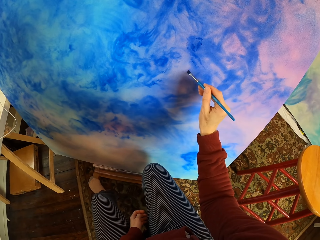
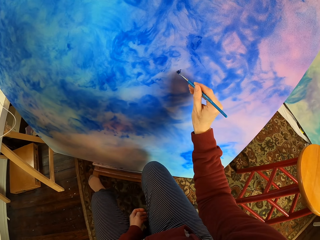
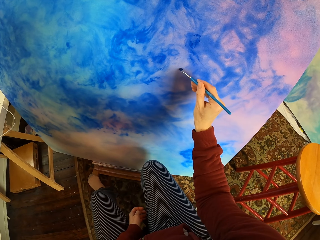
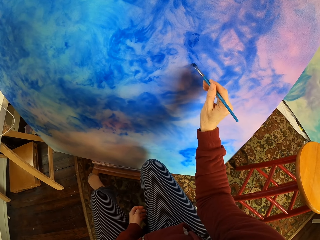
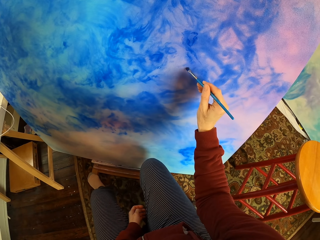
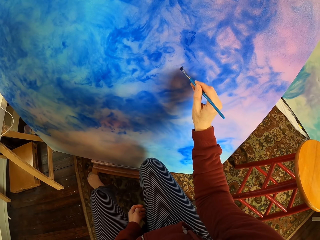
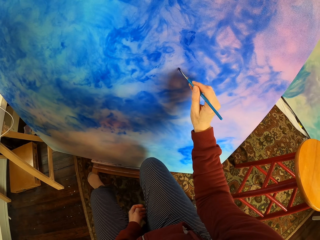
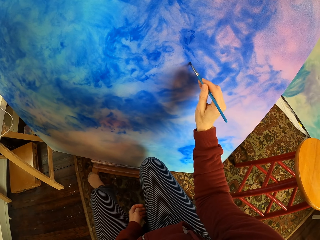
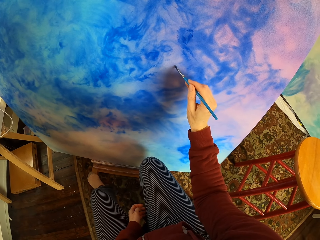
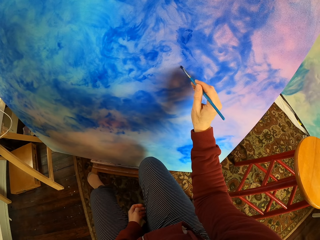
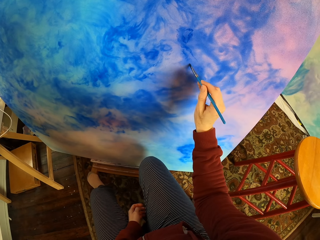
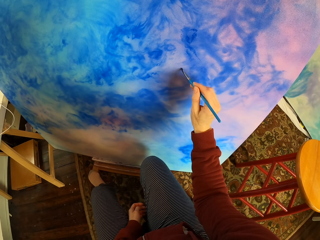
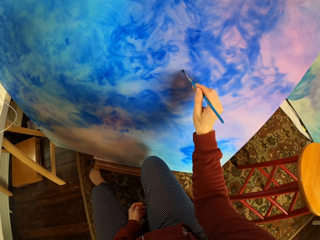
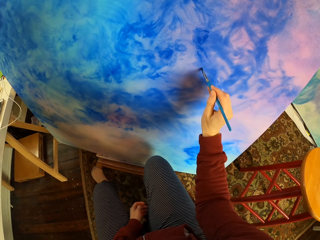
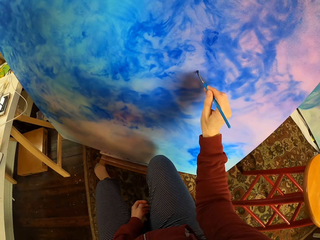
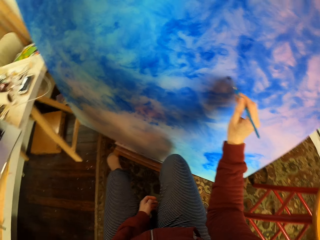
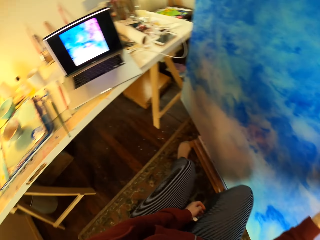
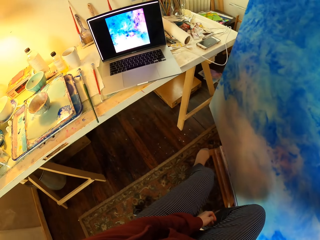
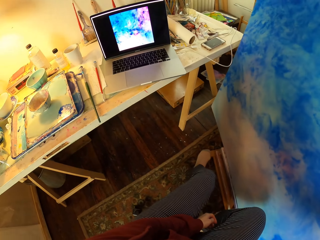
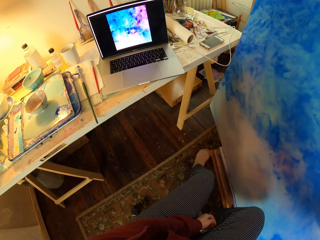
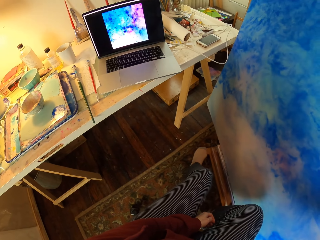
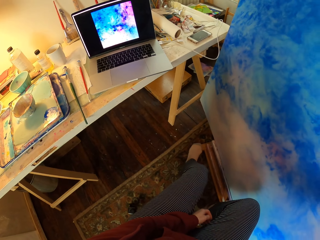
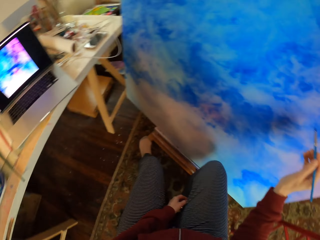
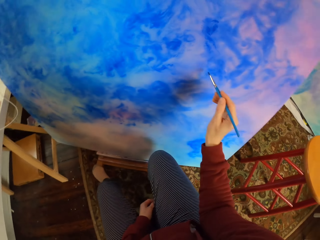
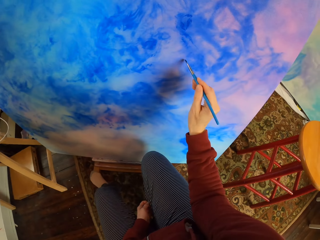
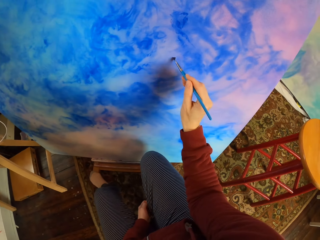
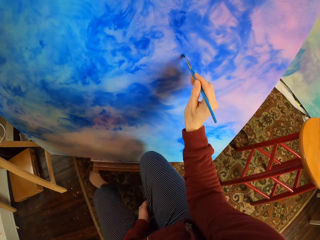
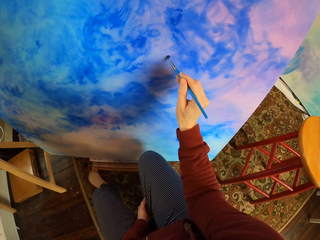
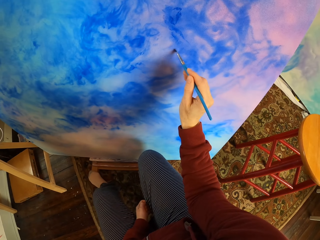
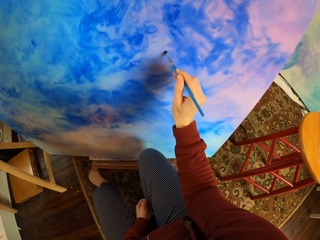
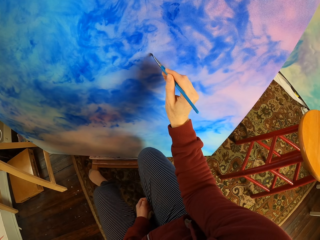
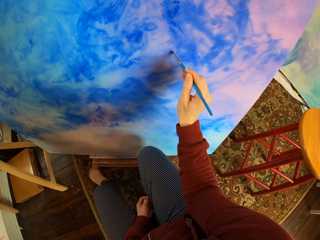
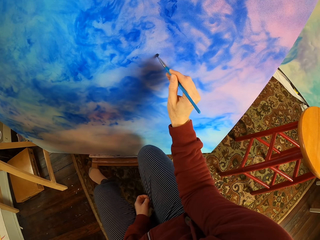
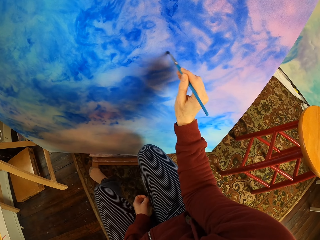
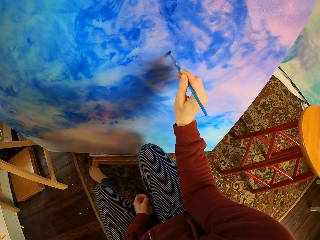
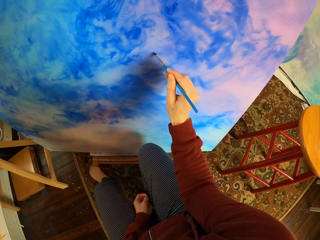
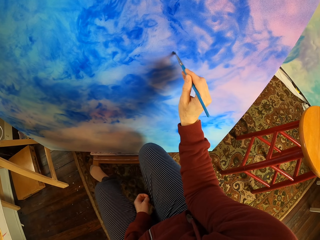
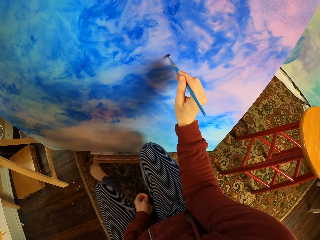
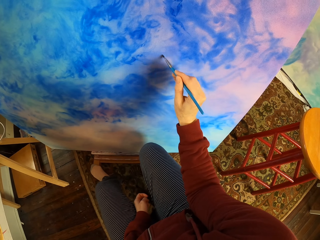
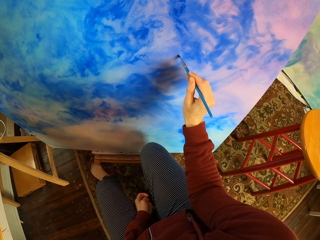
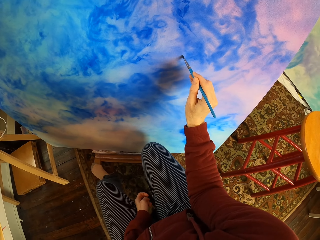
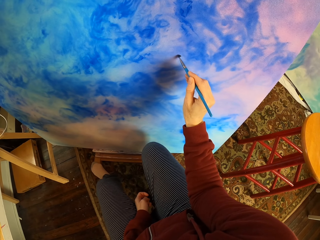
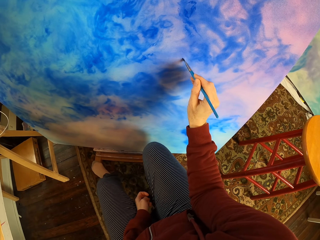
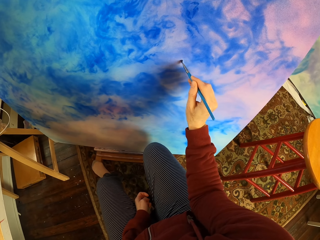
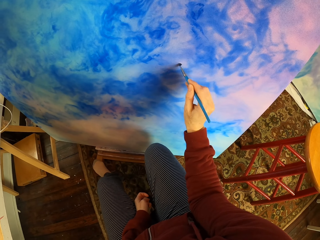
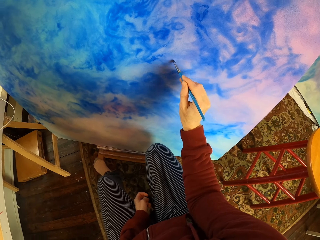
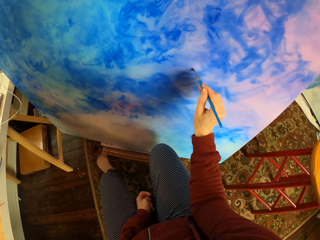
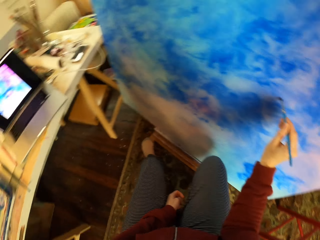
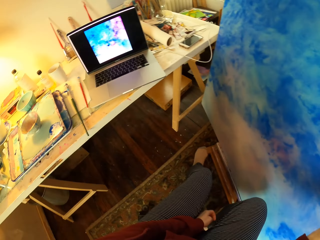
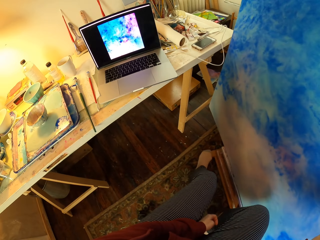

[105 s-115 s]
The camera wearer looks at the laptop. They brush the board.

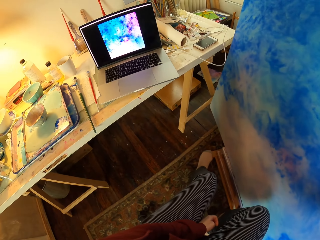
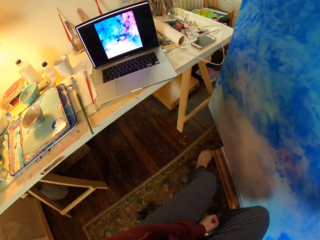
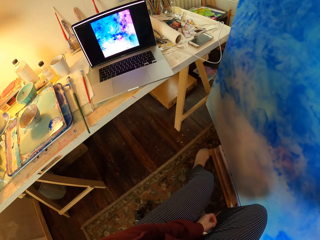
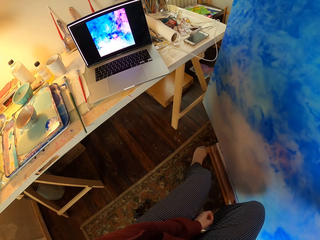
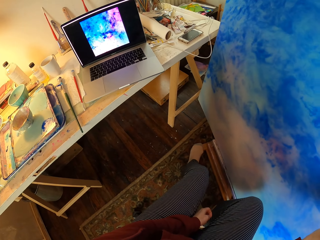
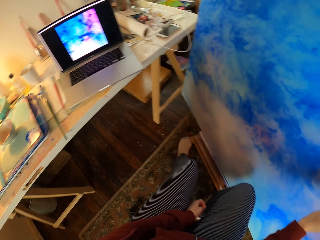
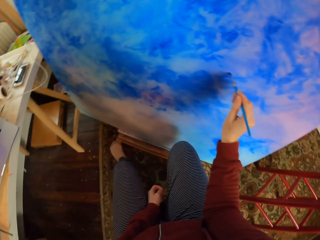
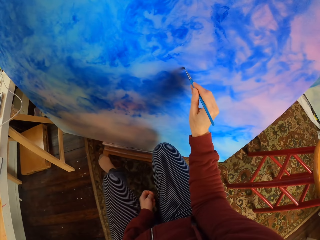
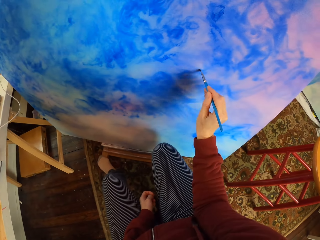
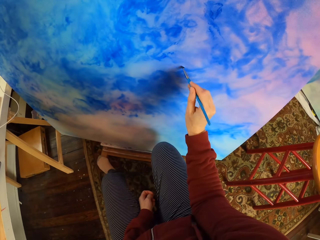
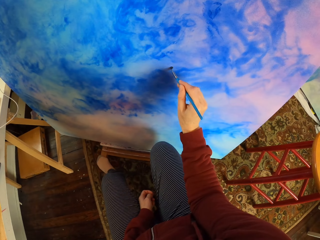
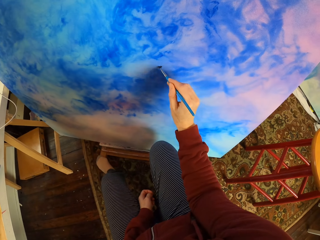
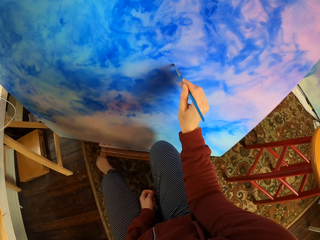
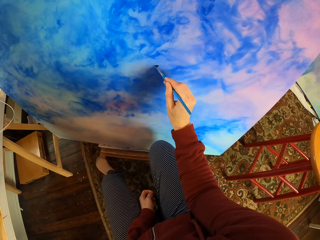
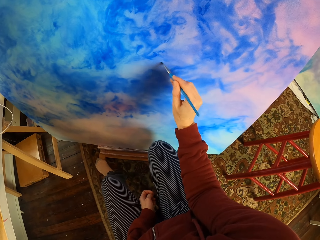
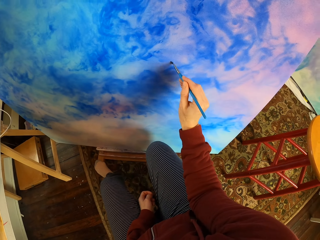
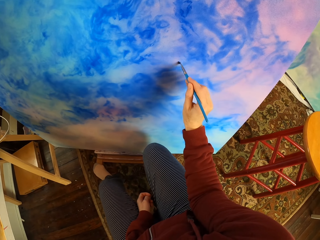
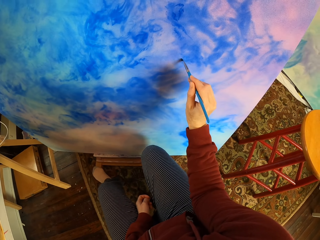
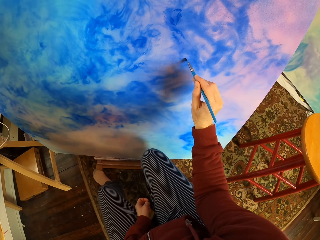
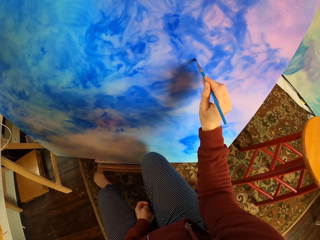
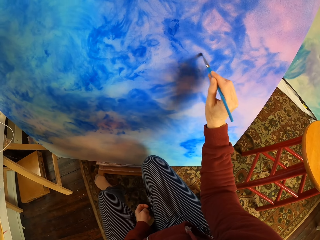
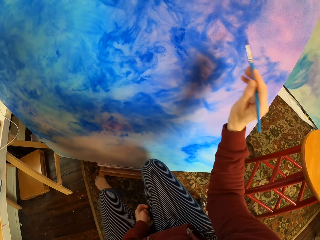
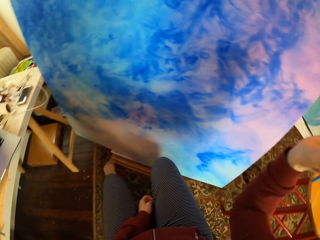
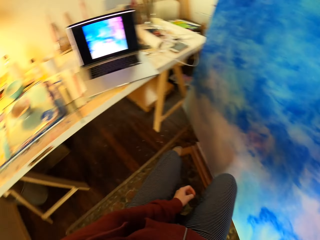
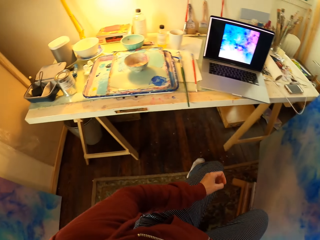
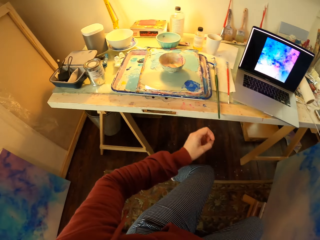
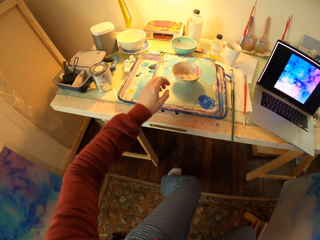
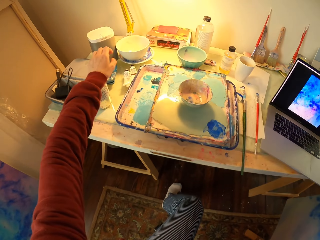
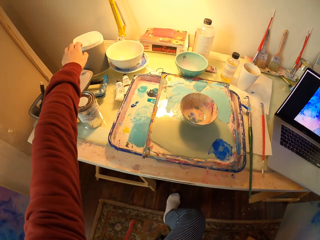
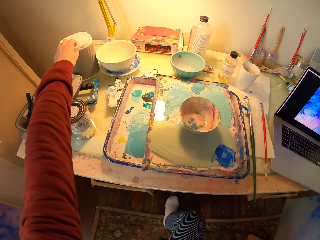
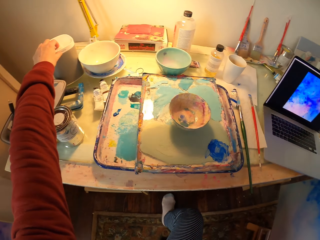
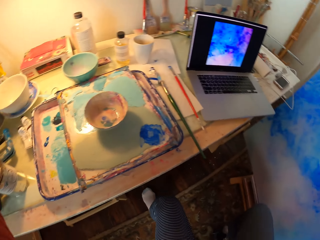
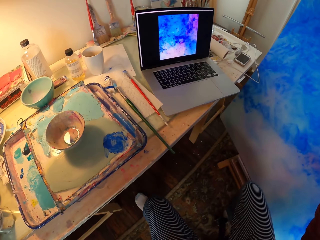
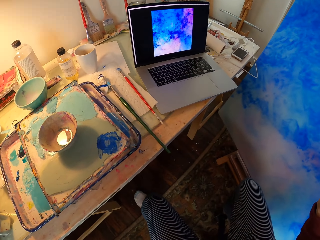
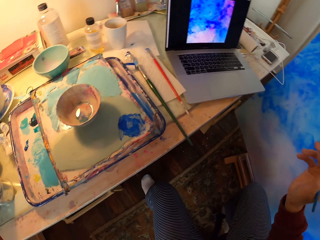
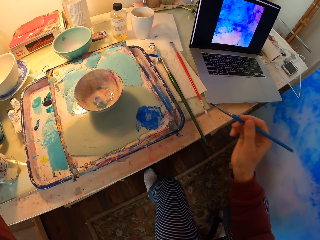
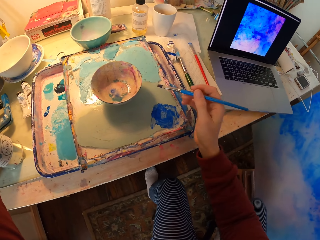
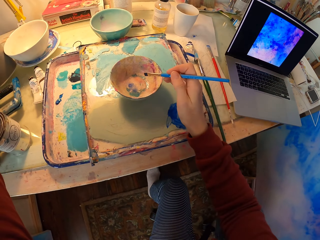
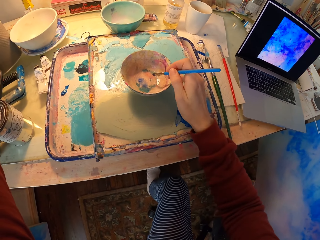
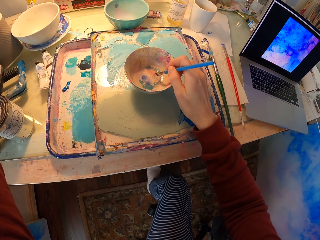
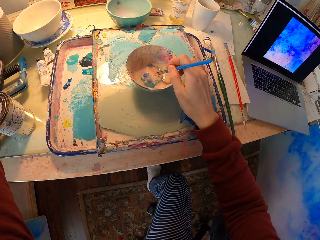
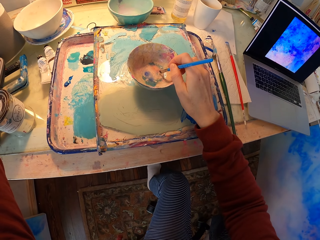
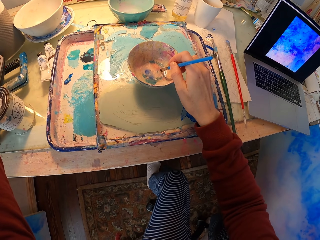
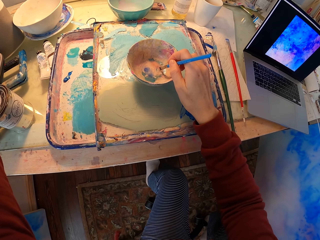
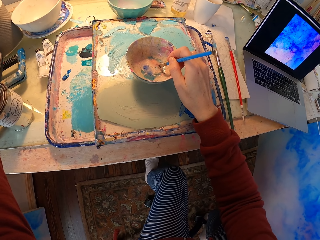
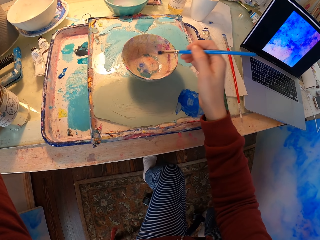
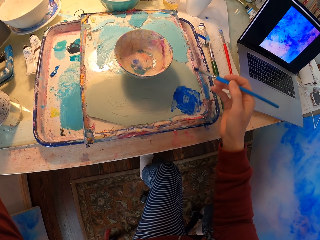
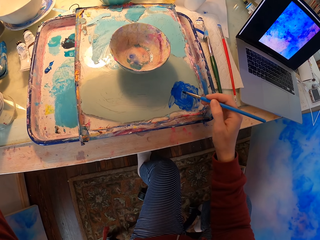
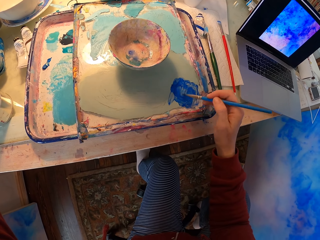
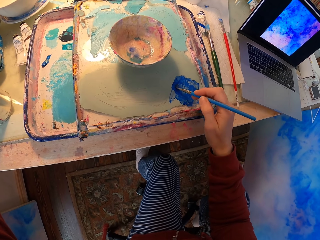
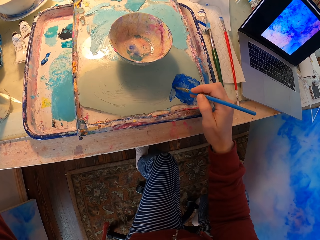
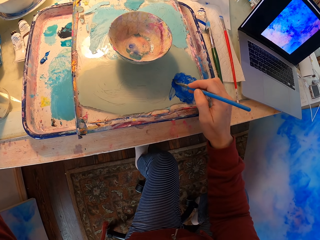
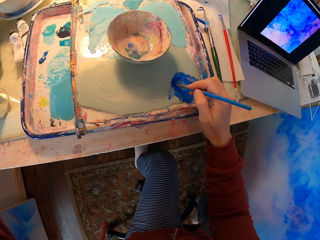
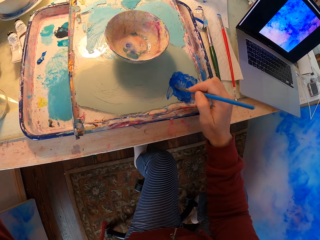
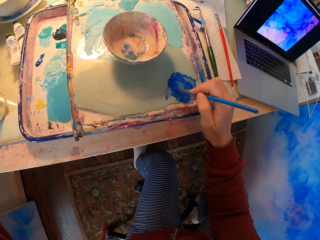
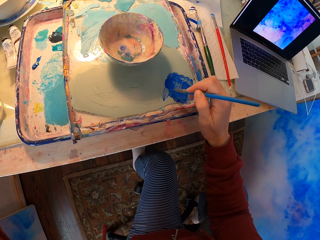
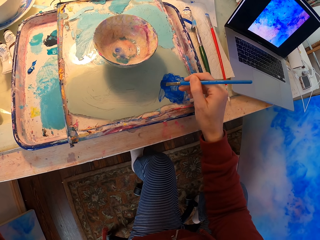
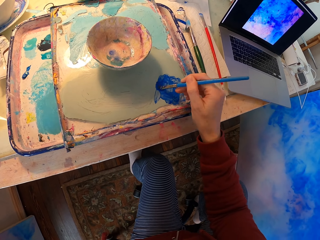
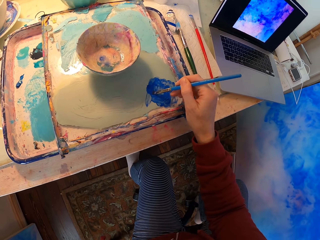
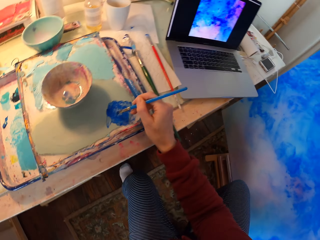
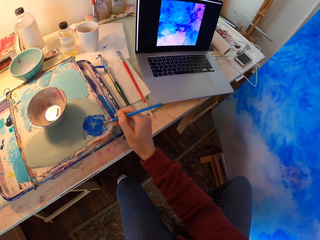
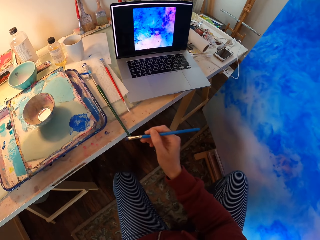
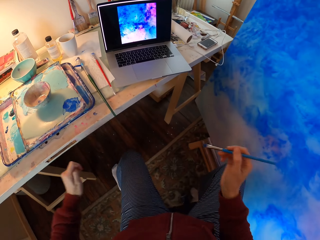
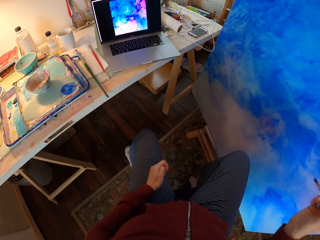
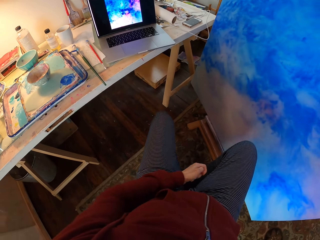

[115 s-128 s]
The camera wearer looks at the laptop. They brush the board. They look on the laptop painting. They paint on the paper. They touch the laptop keyboard. They hold something. They stretch their hand on the left. They dip the brush in watercolor. They mix color on the palette.
